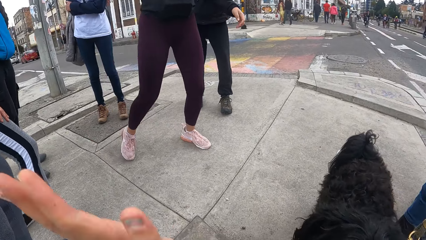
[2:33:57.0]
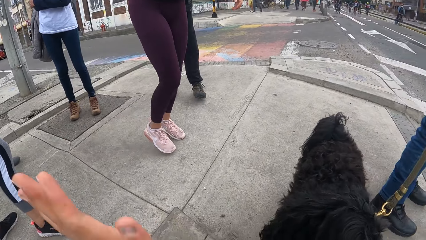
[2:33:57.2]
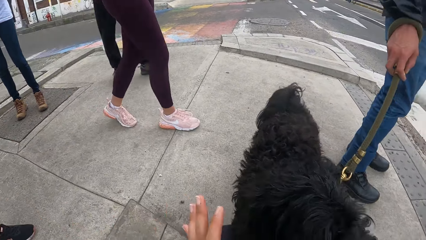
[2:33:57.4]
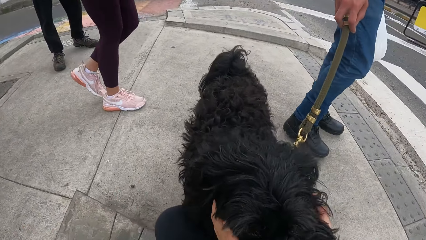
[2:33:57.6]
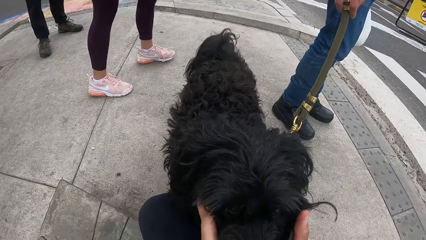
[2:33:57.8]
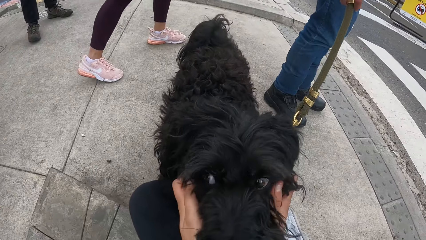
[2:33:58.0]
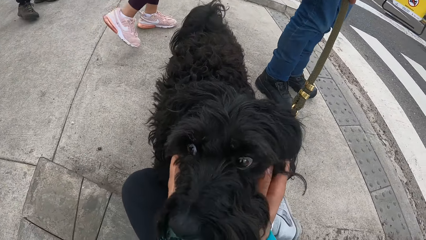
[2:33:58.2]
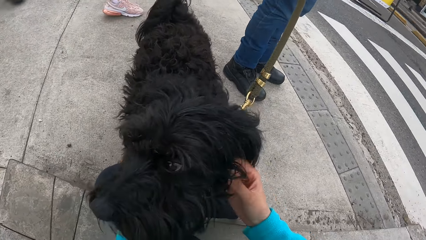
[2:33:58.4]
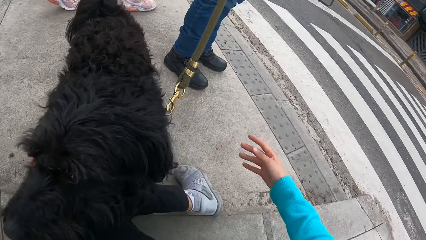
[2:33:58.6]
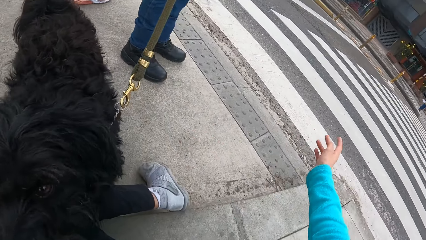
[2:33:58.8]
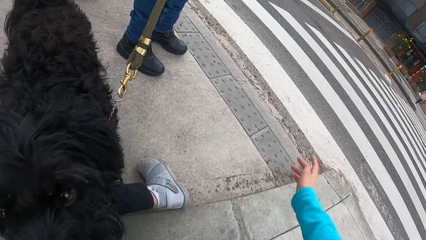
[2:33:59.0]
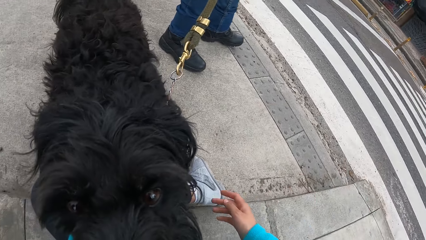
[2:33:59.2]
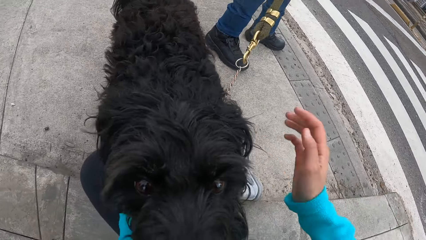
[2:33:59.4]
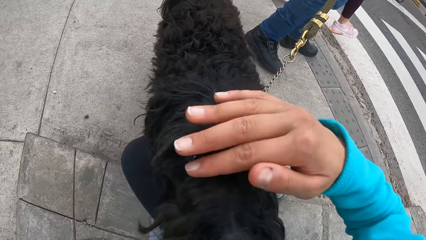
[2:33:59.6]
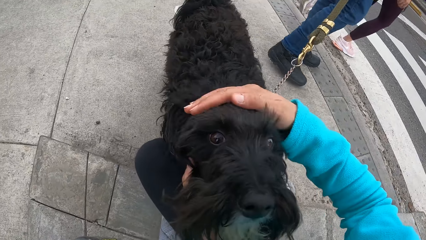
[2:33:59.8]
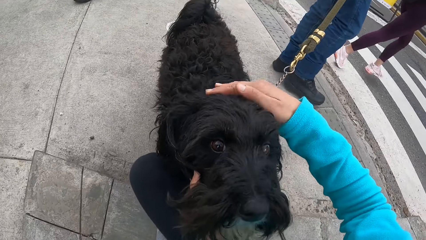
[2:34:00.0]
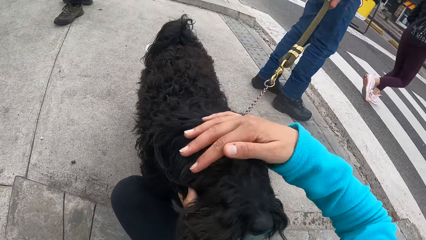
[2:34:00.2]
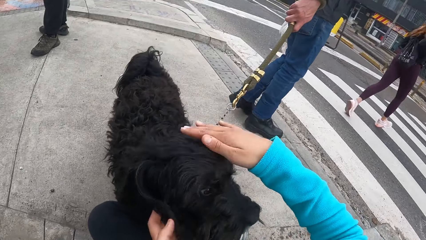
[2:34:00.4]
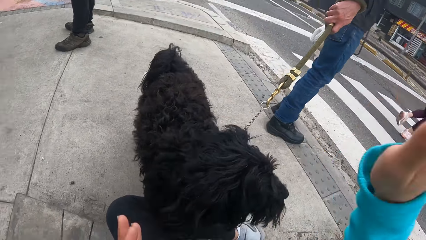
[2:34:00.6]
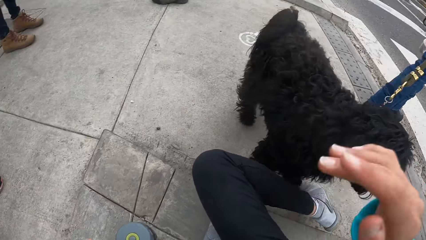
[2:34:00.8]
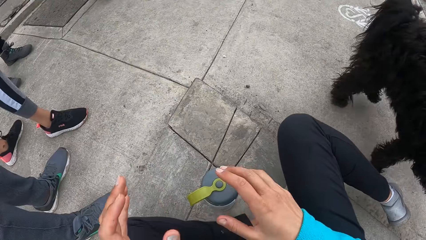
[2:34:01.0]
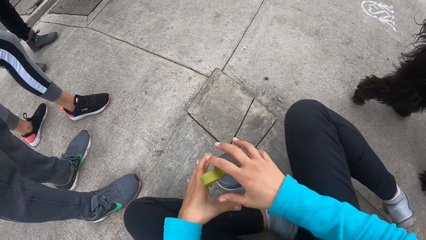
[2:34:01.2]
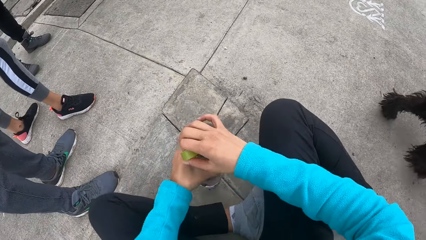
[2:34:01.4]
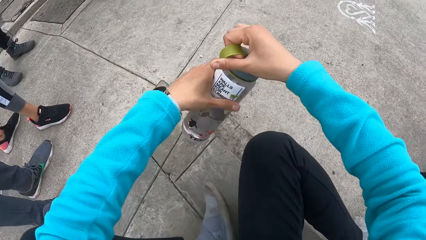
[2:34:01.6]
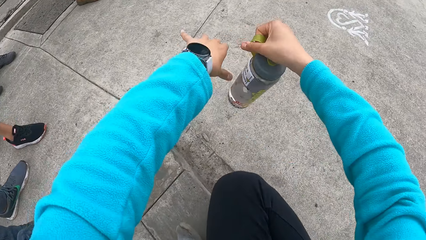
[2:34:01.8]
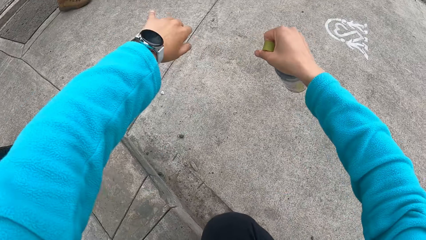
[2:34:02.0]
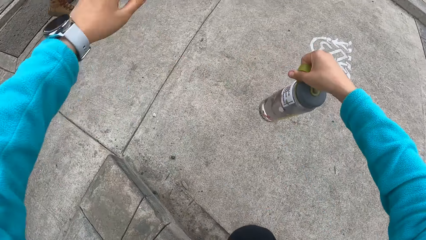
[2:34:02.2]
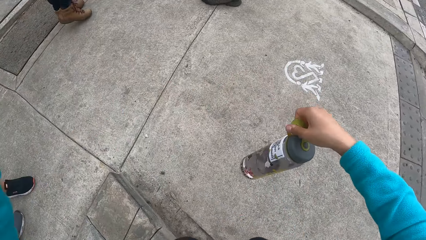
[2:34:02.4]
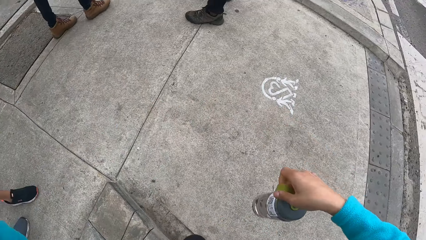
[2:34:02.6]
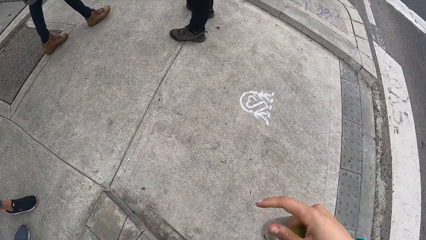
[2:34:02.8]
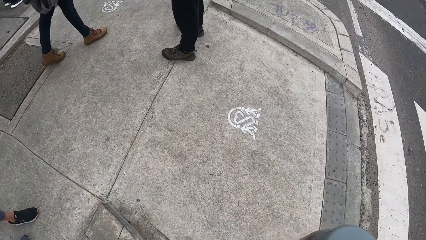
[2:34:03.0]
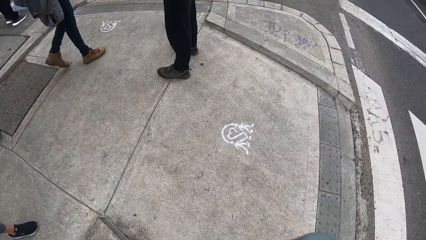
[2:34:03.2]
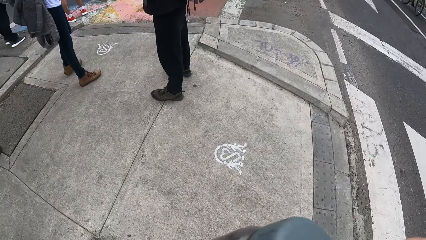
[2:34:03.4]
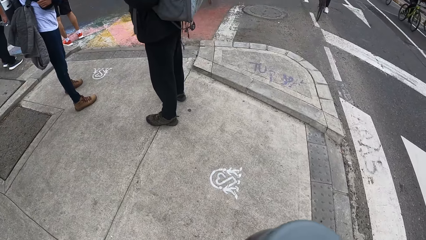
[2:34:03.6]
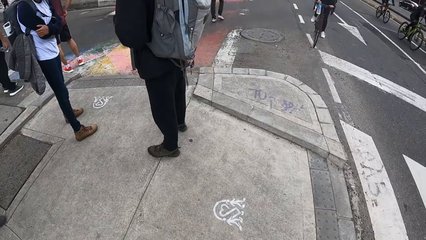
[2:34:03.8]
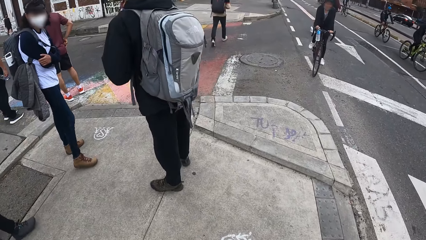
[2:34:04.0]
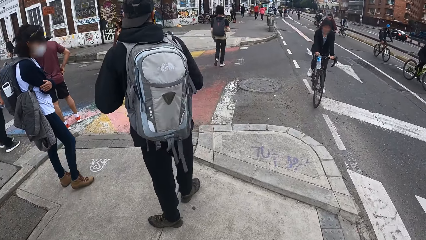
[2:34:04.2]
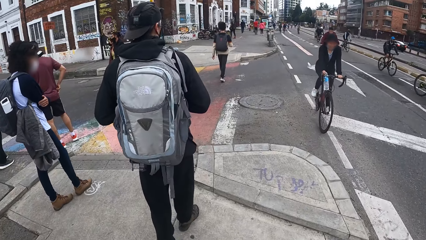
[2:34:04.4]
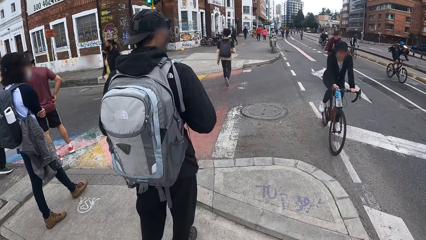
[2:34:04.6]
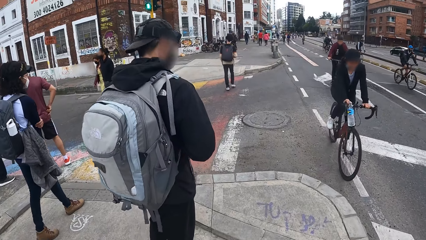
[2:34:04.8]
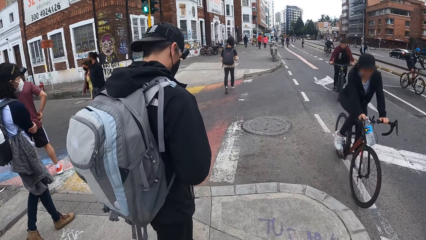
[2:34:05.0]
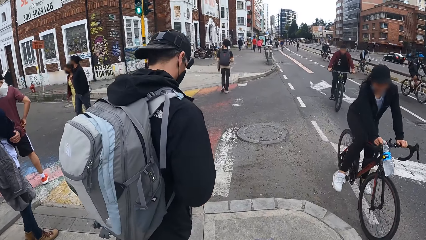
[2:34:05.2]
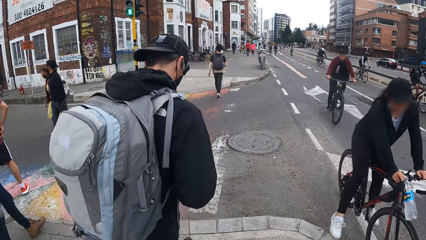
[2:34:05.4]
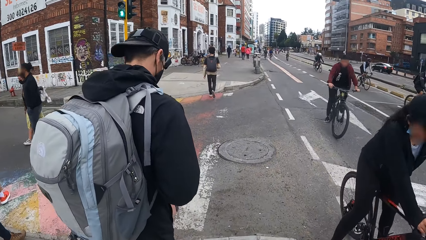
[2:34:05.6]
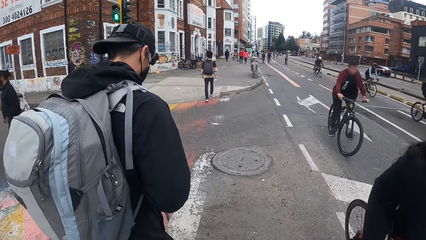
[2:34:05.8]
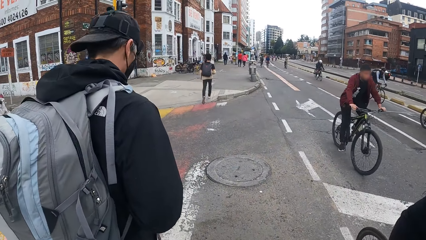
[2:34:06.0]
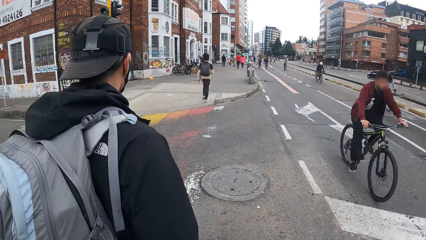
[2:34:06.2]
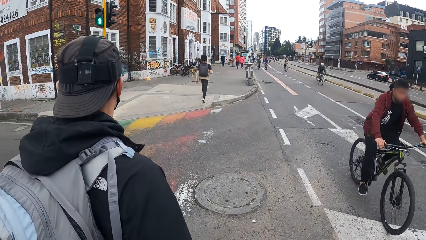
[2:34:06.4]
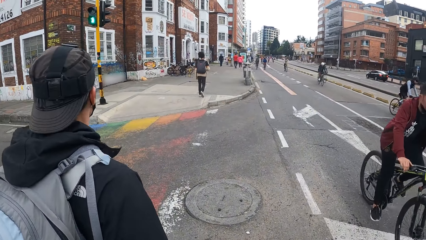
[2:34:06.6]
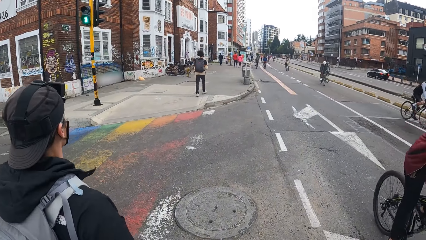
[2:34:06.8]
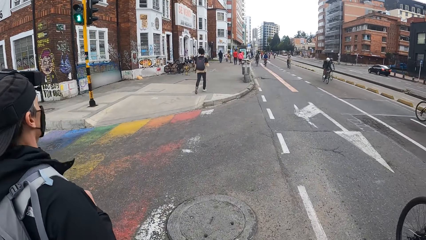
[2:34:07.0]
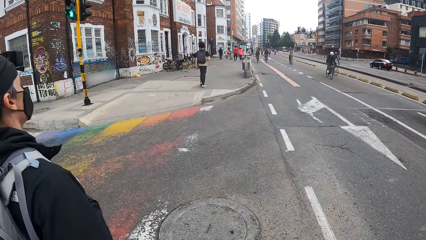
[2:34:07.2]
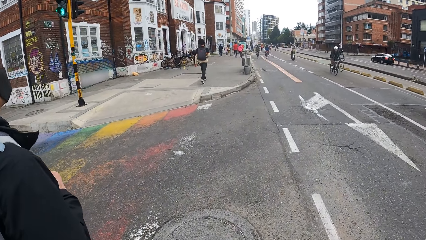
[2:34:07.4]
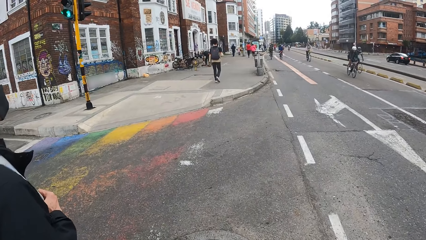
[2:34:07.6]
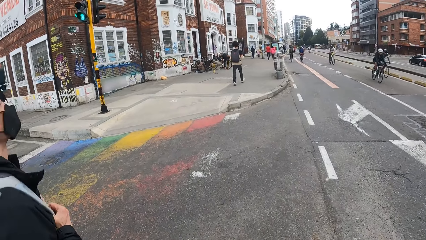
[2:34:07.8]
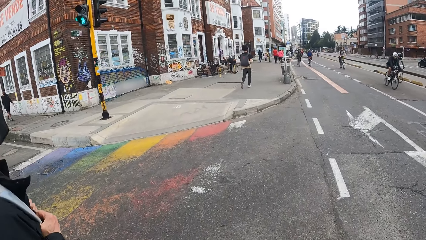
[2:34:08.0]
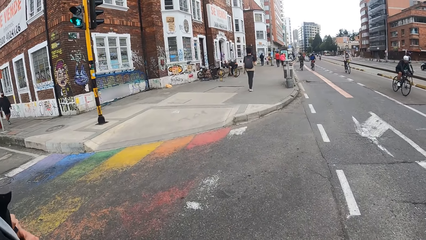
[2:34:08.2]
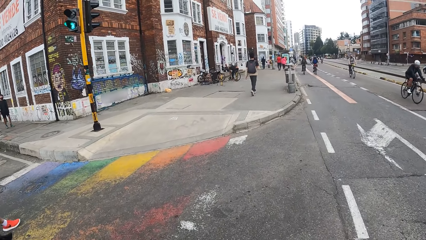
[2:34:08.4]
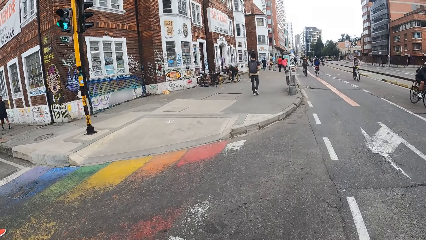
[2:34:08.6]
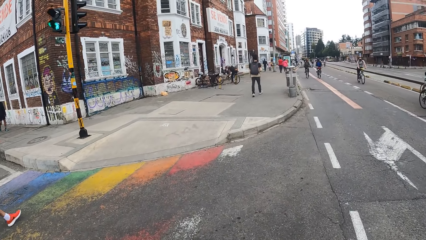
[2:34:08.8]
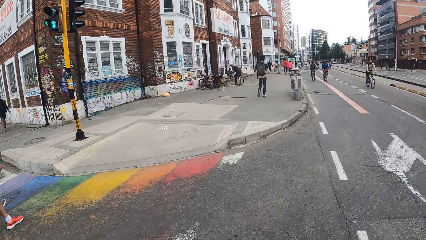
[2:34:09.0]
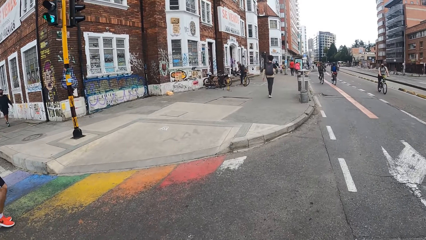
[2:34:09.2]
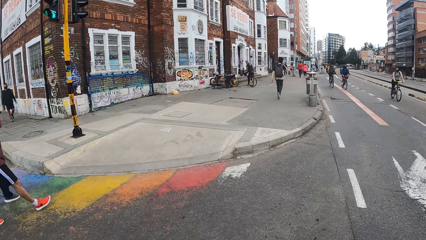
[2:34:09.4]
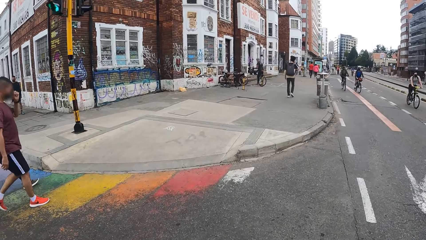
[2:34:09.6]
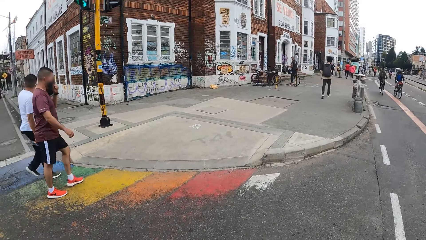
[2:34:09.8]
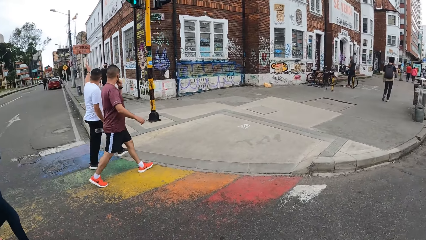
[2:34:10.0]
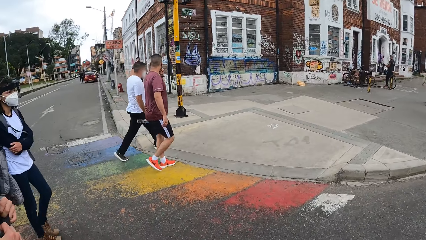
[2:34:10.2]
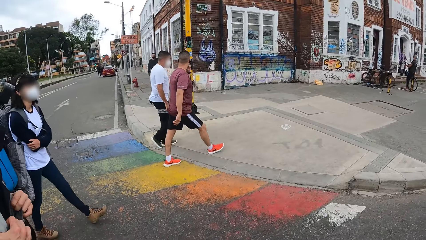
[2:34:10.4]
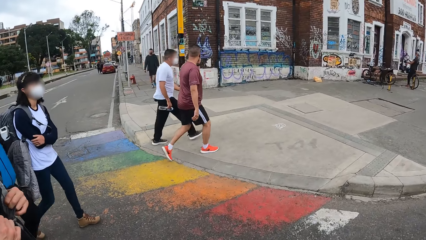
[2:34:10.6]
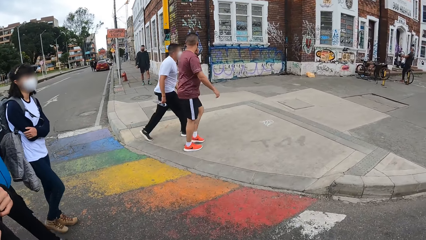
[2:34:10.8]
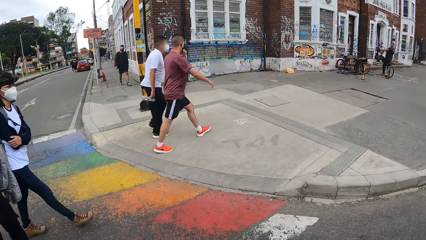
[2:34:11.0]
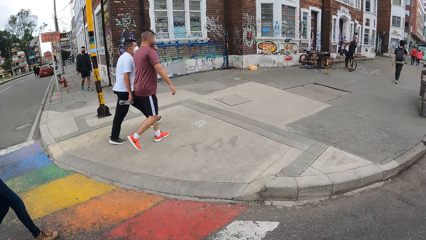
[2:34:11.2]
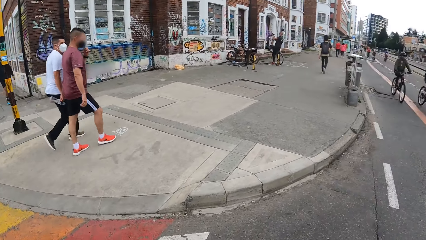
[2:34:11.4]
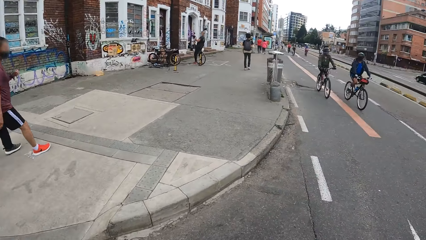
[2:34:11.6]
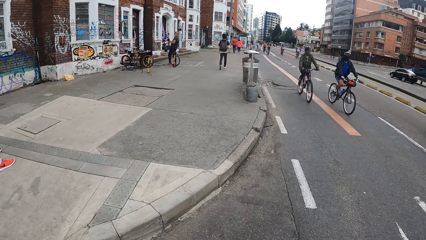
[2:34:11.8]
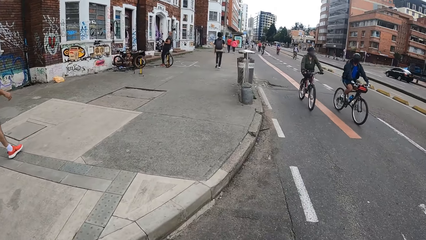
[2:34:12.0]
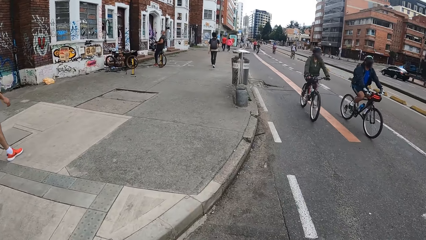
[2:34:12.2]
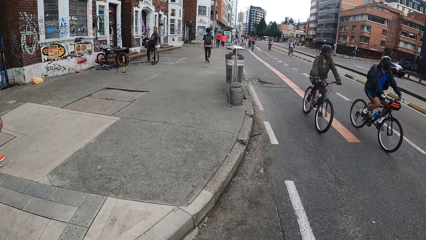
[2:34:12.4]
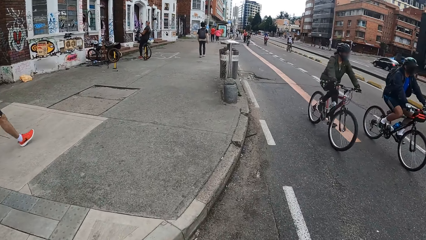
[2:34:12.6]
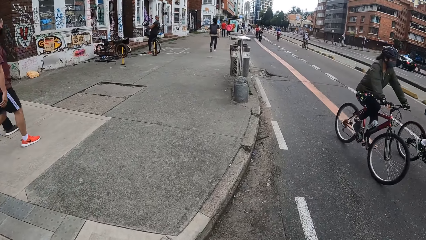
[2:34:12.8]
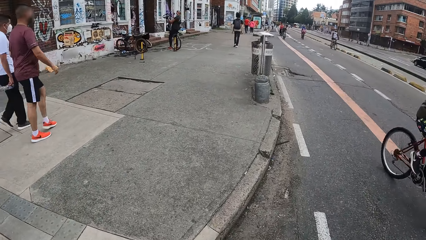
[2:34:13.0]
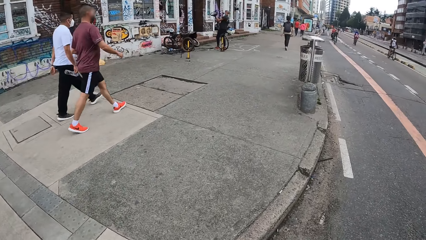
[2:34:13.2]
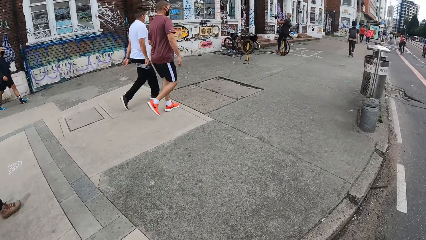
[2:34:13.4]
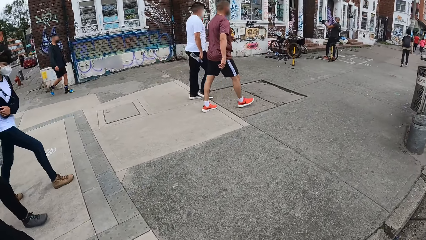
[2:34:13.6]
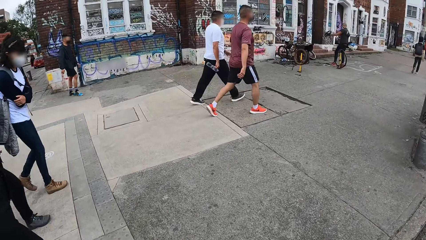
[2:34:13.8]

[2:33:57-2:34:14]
A woman walks past the camera wearer. The camera wearer picks up his keg from the ground with both hands. He walks on the sidewalk. A man walks past the camera wearer.
